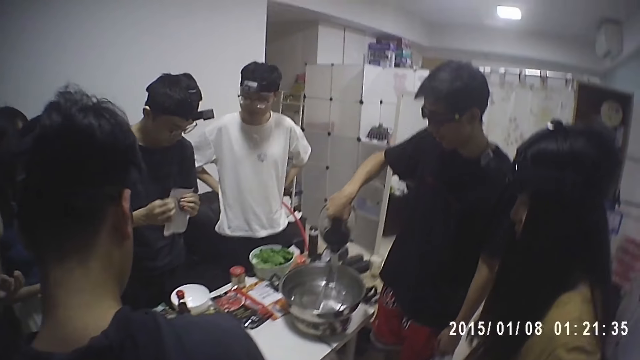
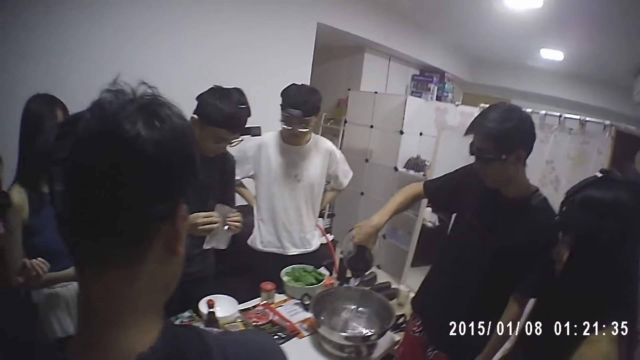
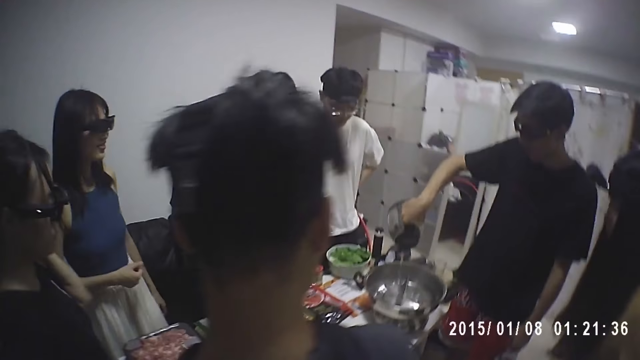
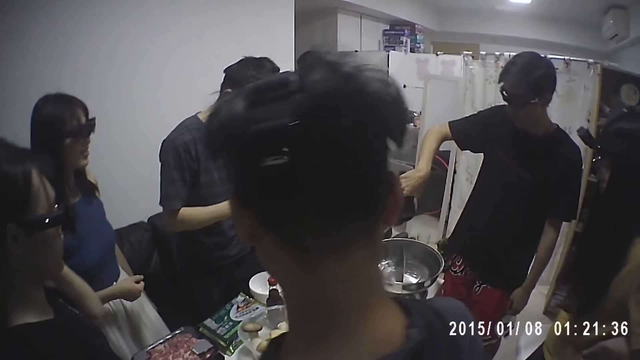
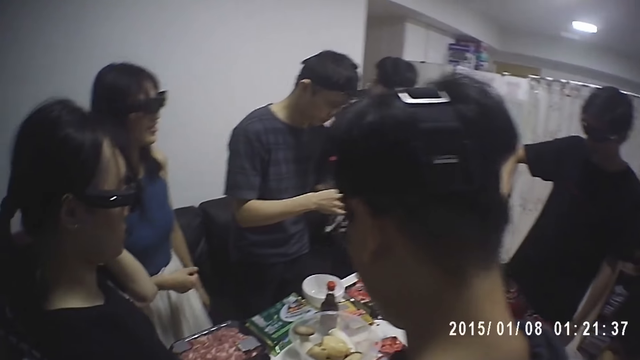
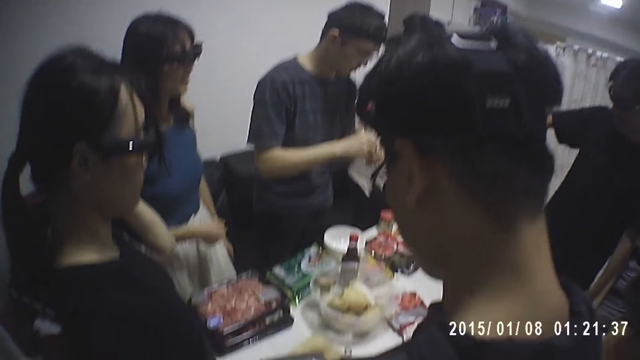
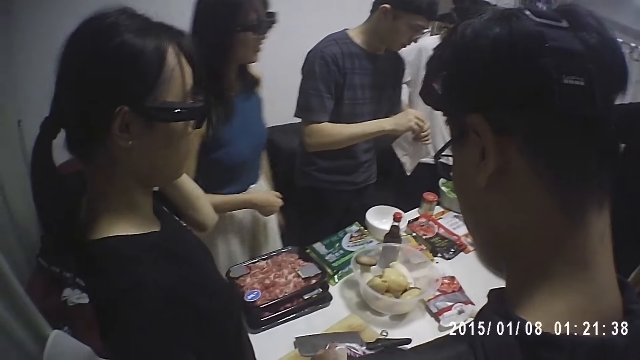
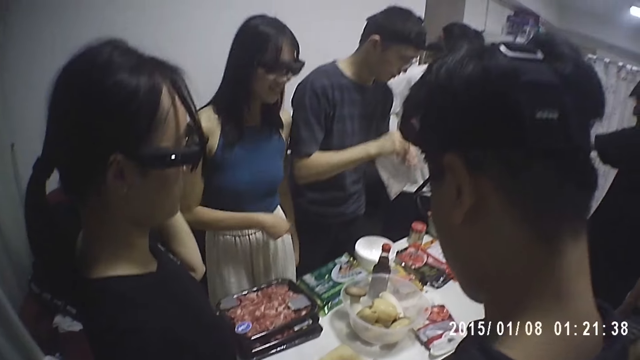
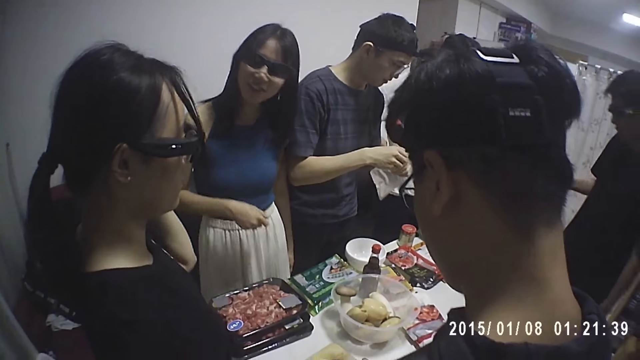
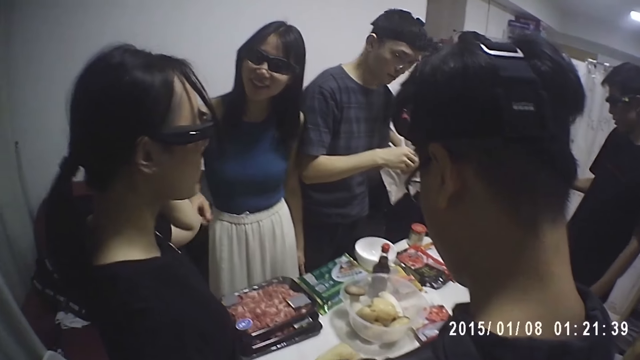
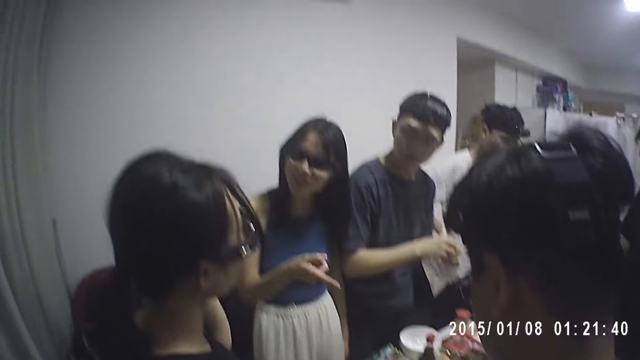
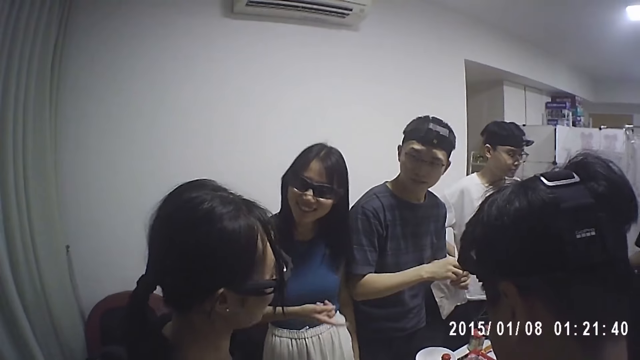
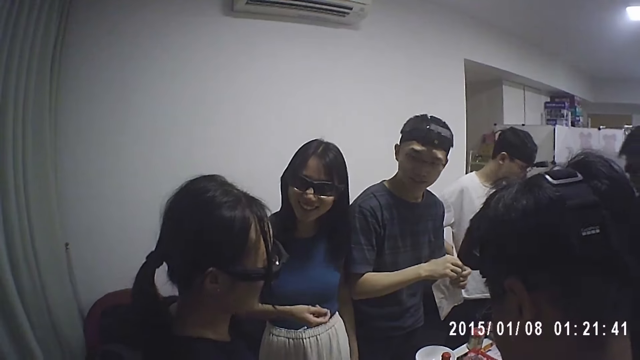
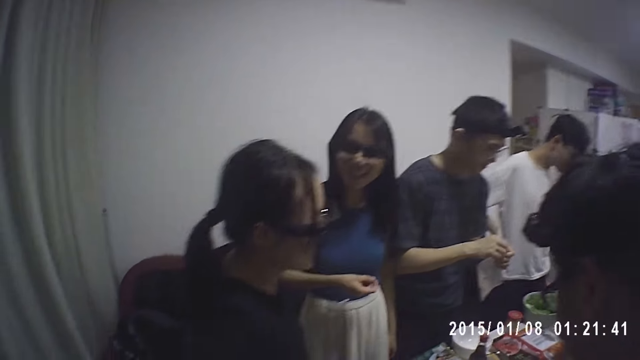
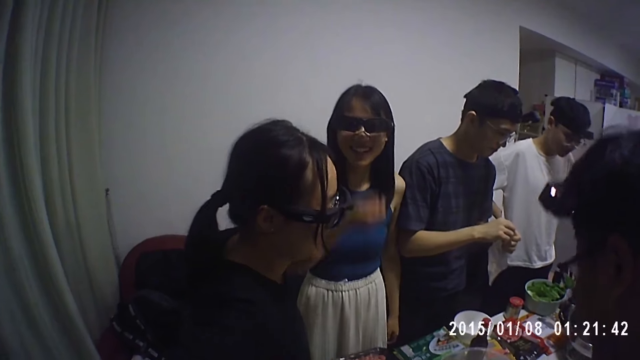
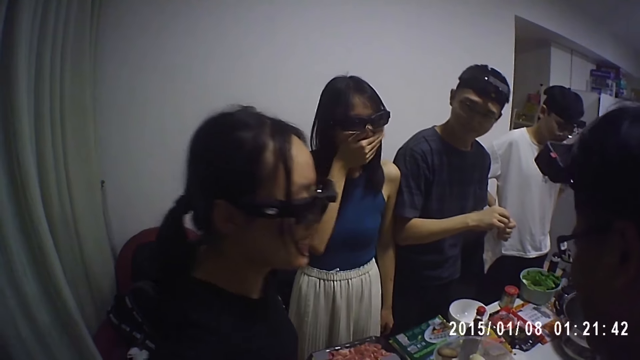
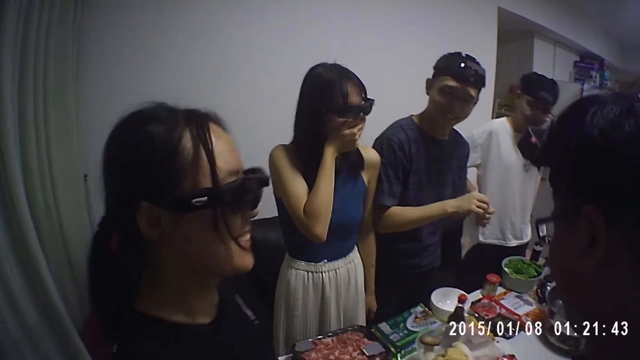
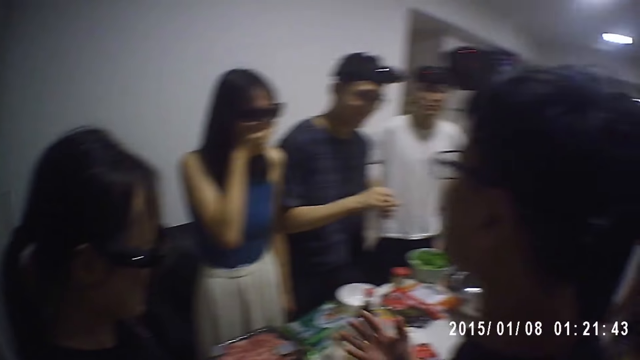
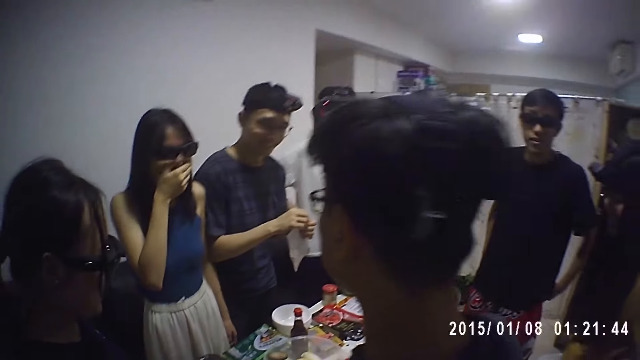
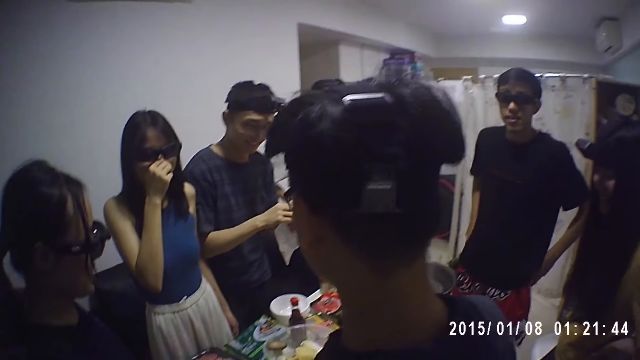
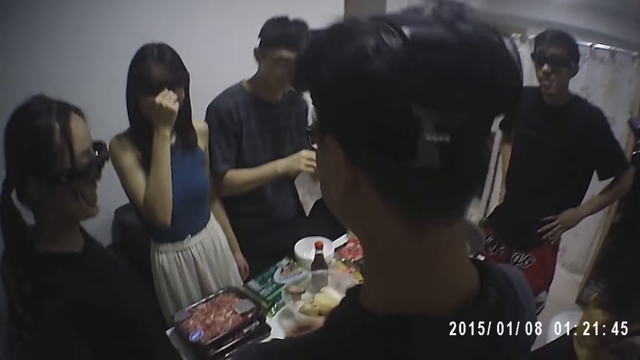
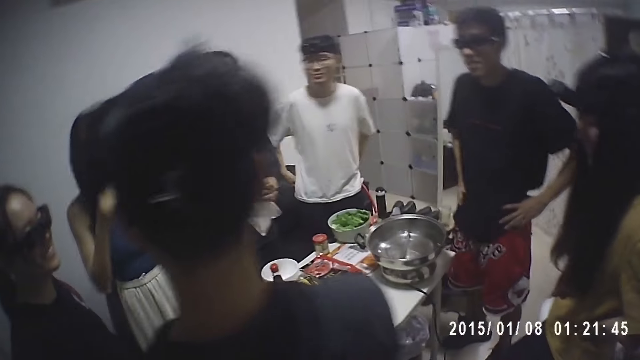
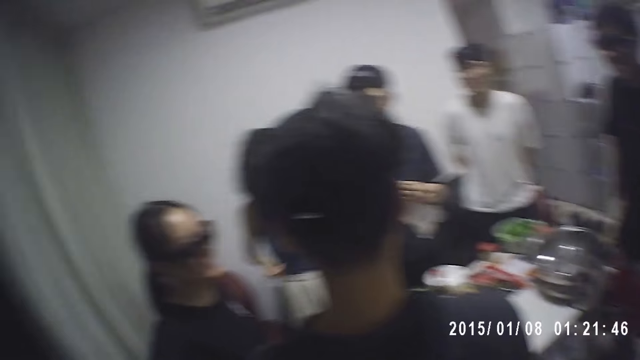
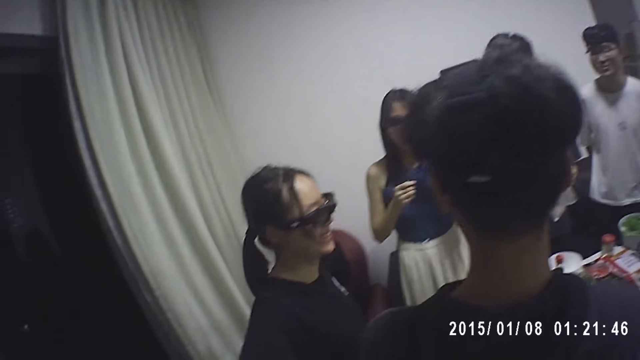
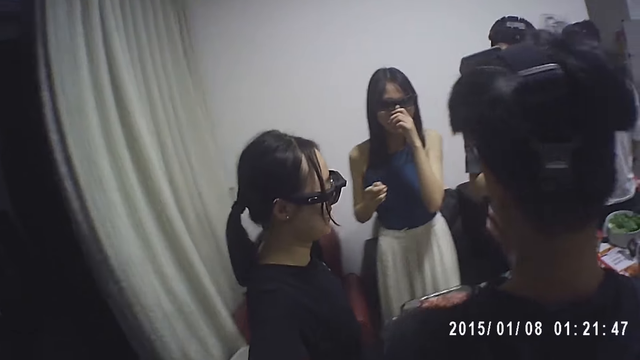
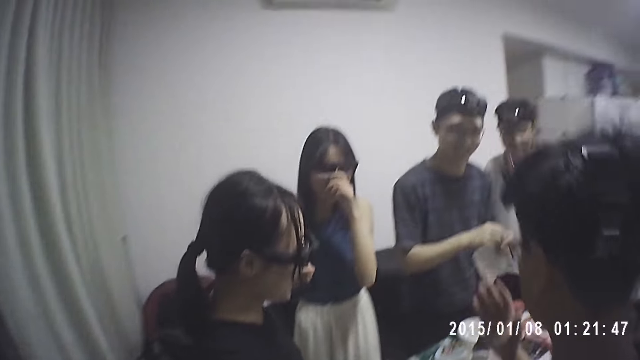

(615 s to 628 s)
A person moves her hand. Another person looks around. The first person points at a third person. The first person covers her mouth with her hand. A fourth person holds his waist. The first person adjusts her glasses. A fifth person moves his fingers.

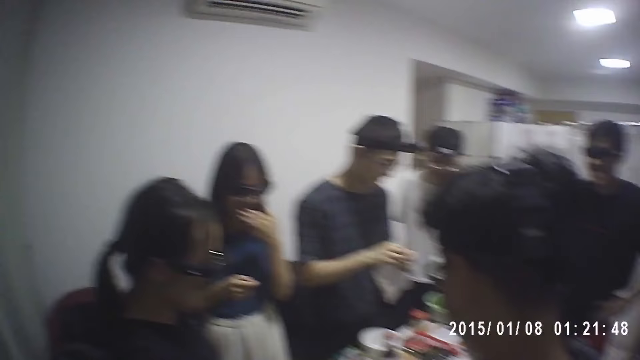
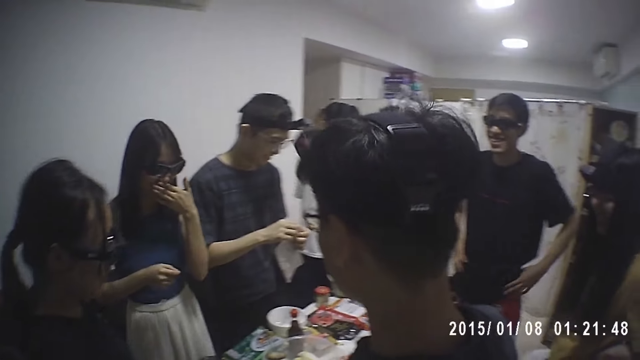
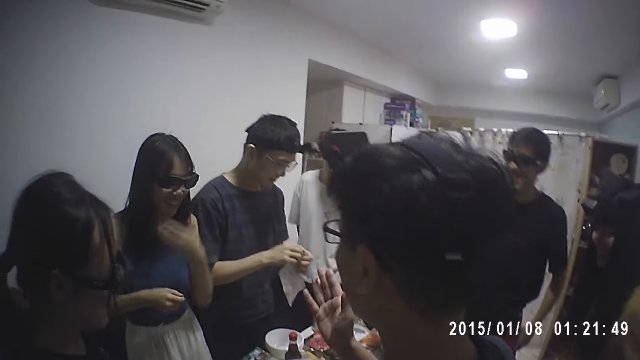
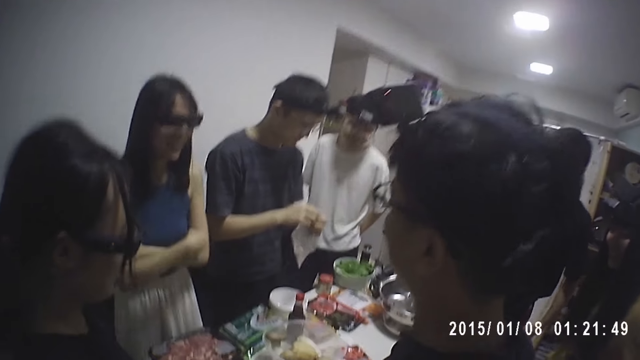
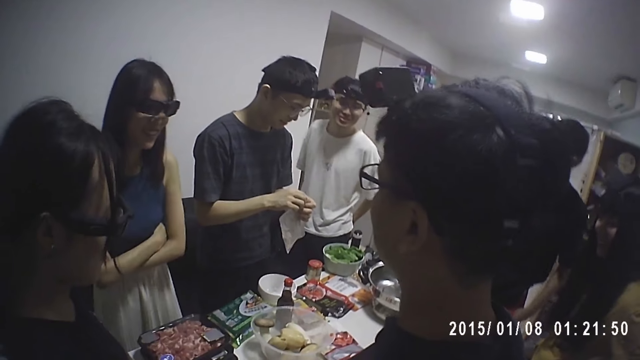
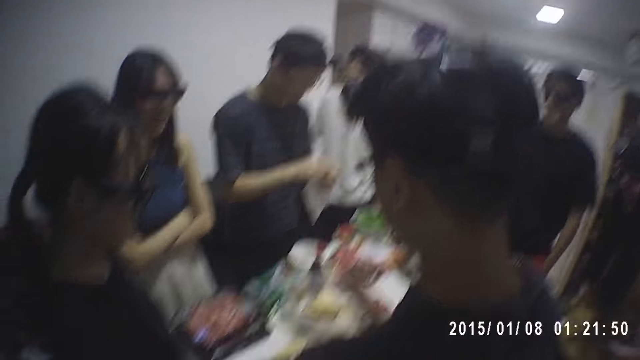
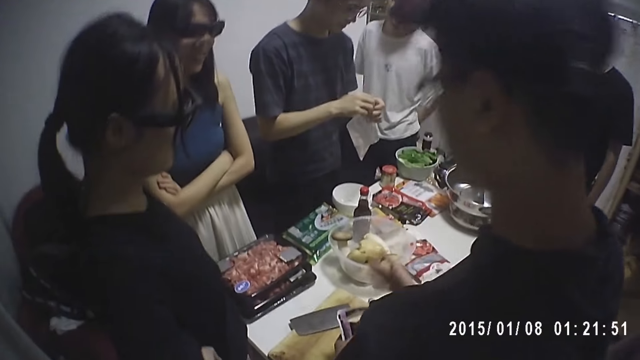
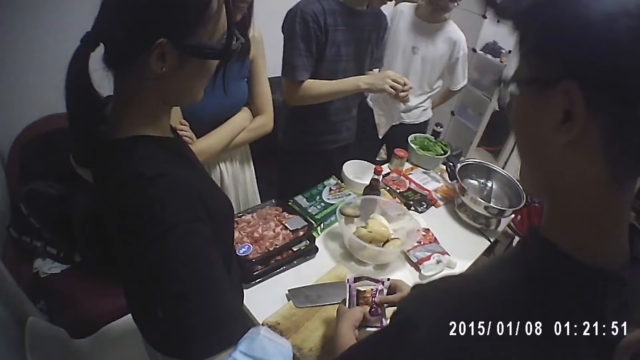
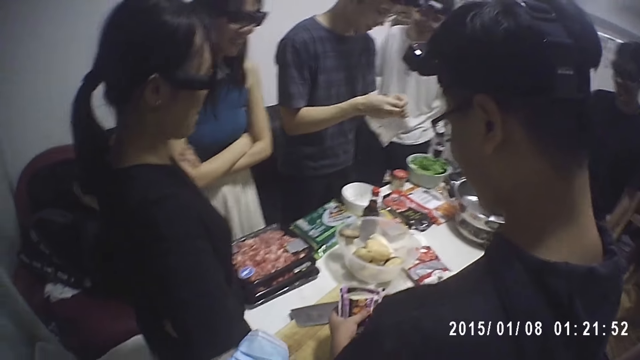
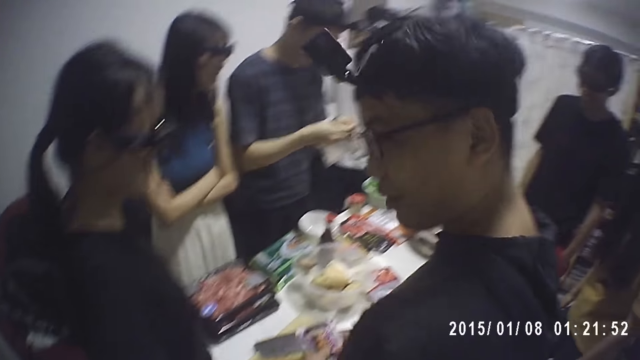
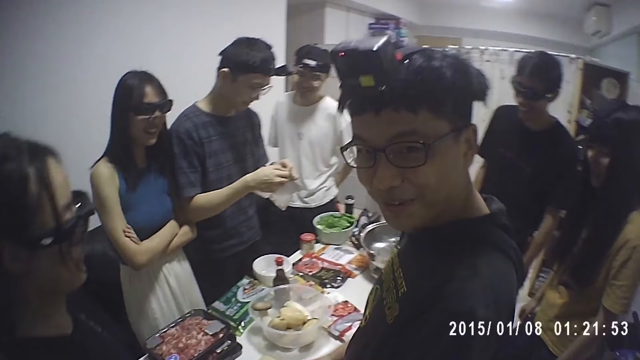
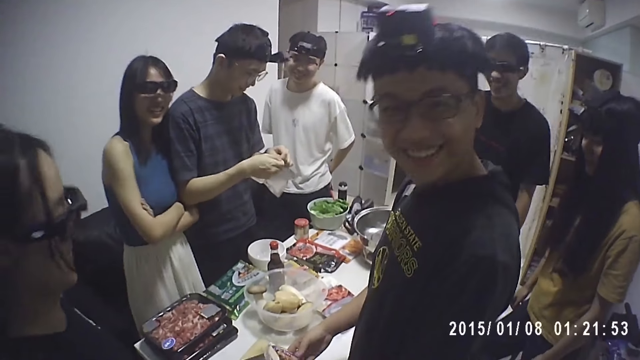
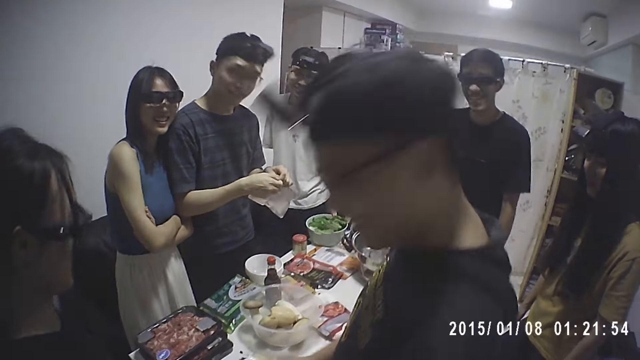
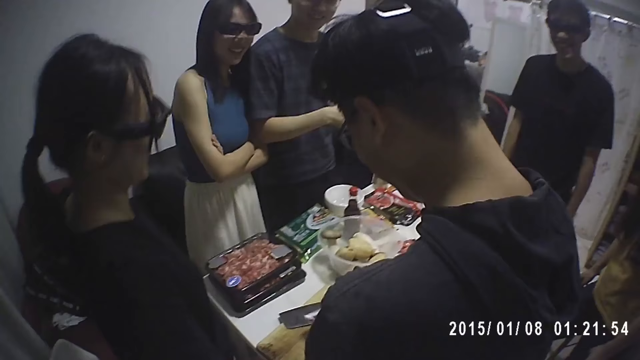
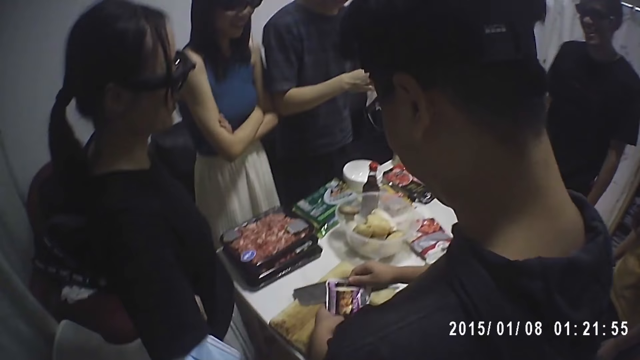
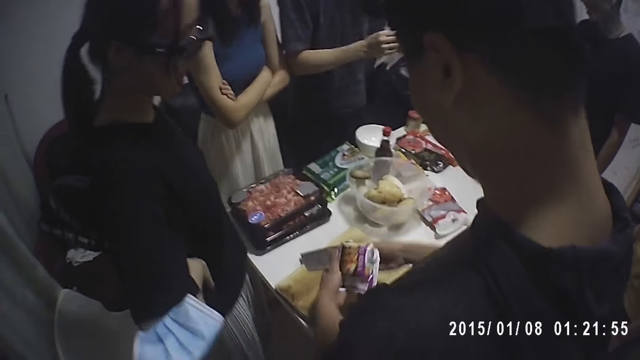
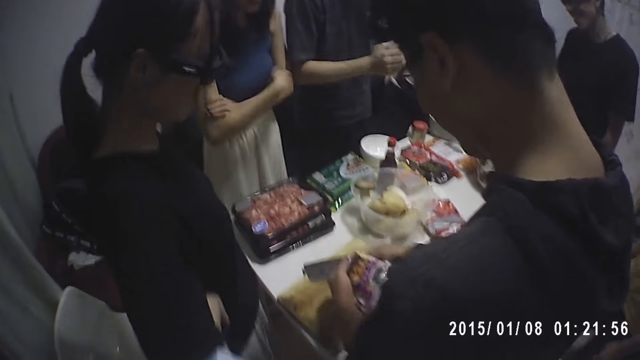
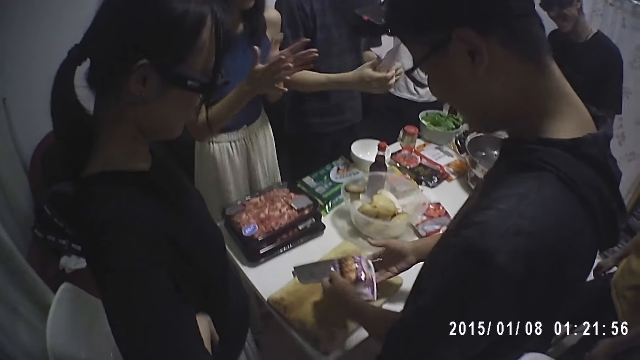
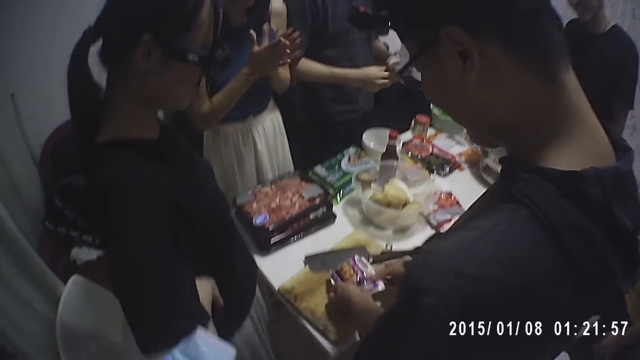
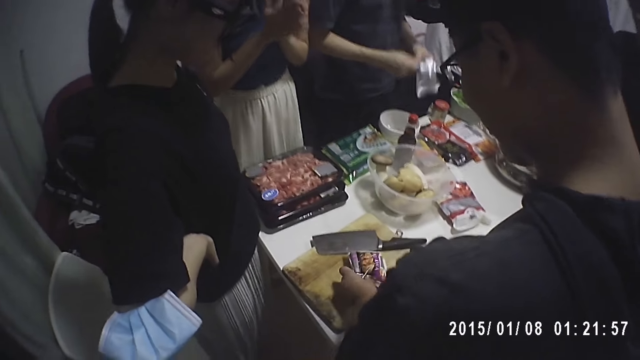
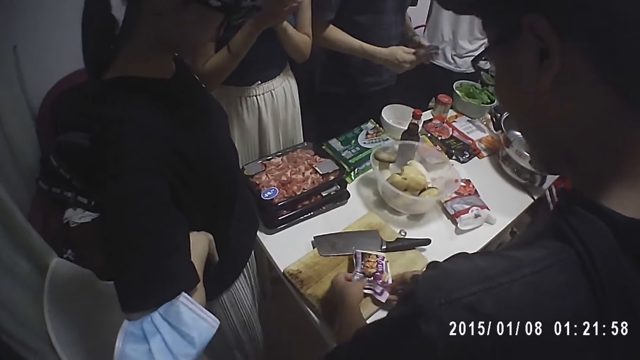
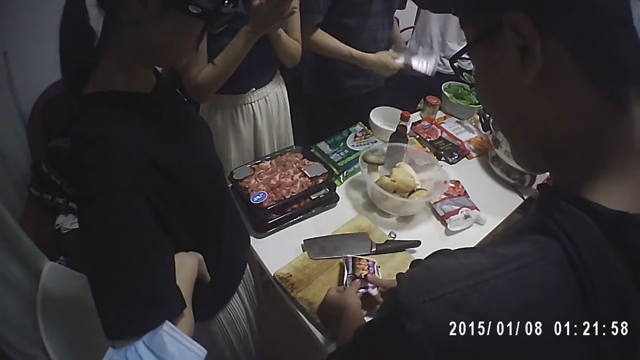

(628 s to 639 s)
A person folds her hands. Another person turns around. A man squeezes out the butter from a pack. Another man passes a pack from one hand to the other. The camera wearer interacts with the first man. The second person opens a packet of something. The first person claps her hands.
